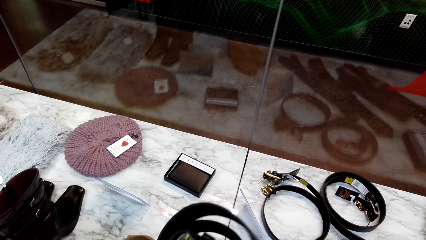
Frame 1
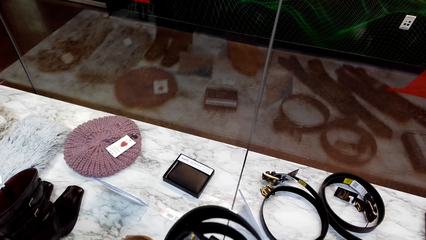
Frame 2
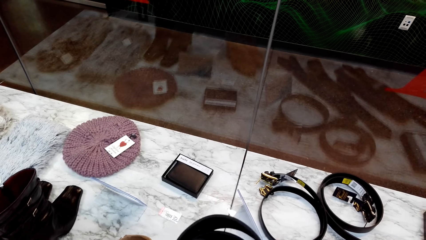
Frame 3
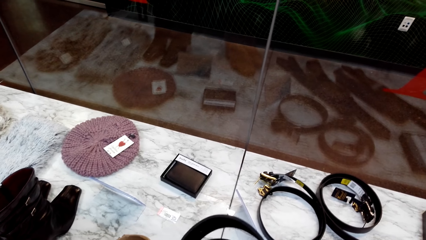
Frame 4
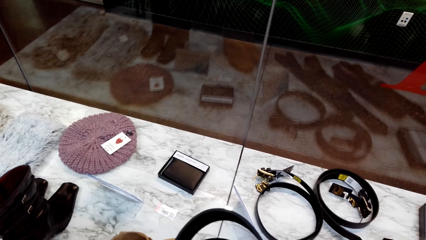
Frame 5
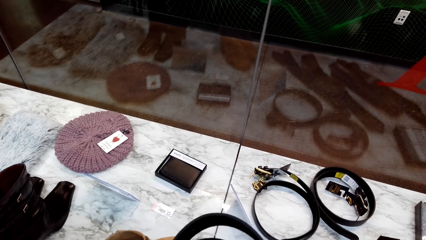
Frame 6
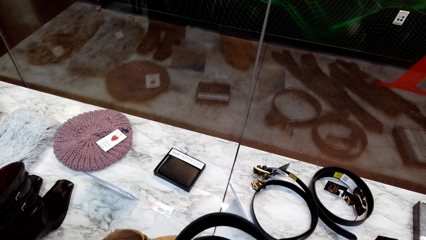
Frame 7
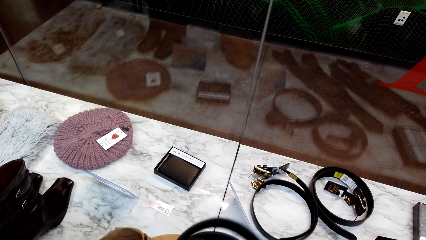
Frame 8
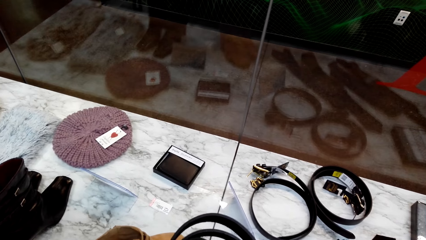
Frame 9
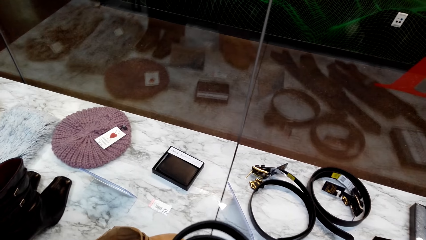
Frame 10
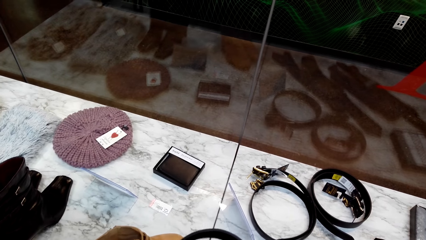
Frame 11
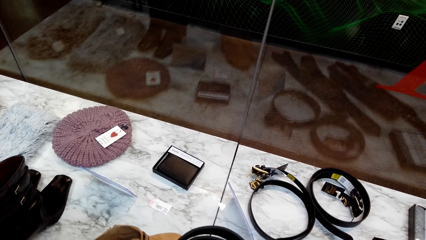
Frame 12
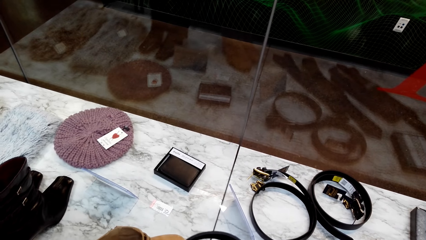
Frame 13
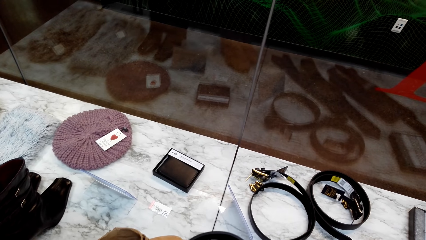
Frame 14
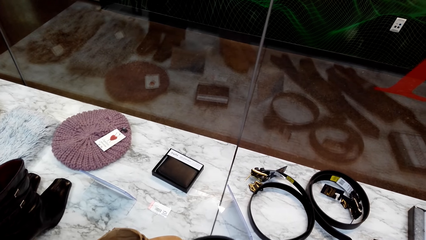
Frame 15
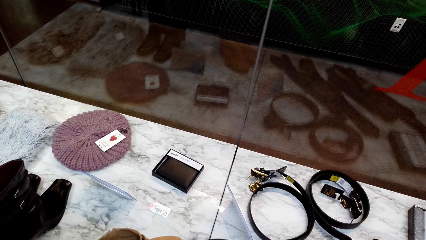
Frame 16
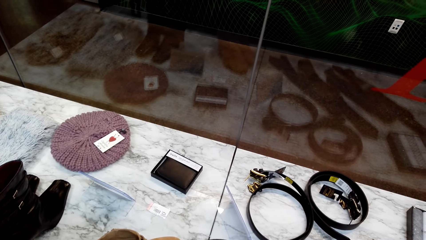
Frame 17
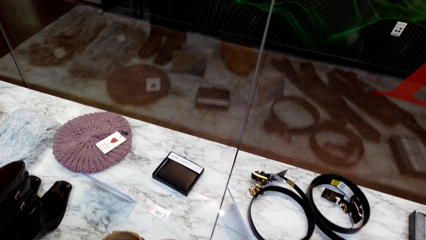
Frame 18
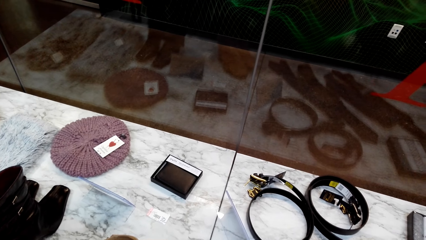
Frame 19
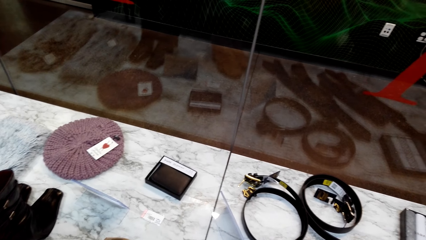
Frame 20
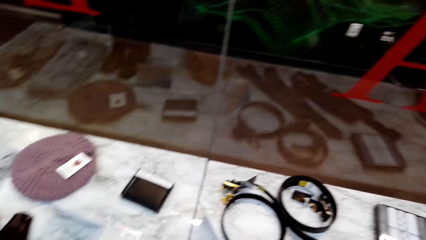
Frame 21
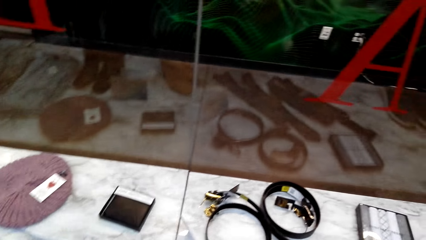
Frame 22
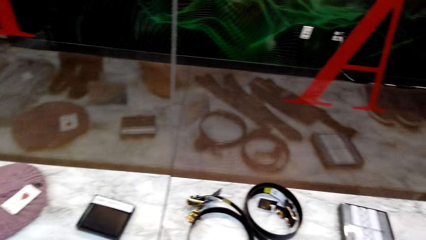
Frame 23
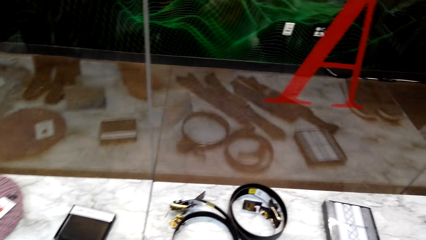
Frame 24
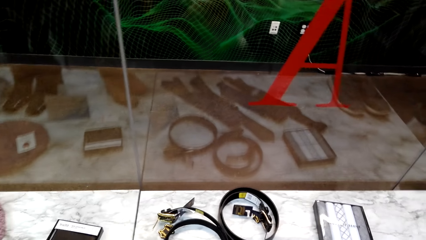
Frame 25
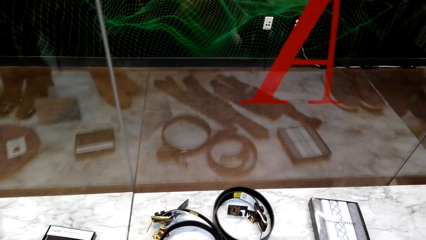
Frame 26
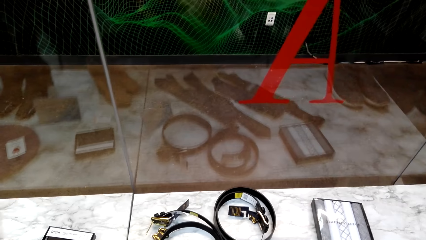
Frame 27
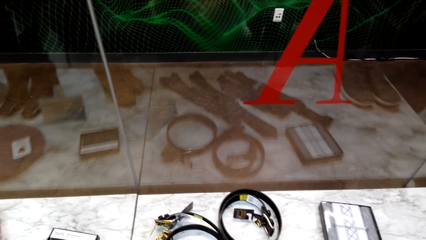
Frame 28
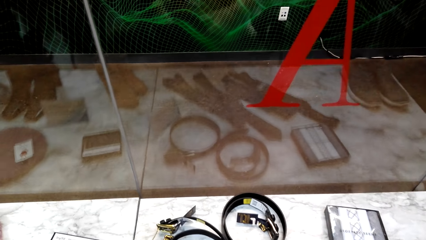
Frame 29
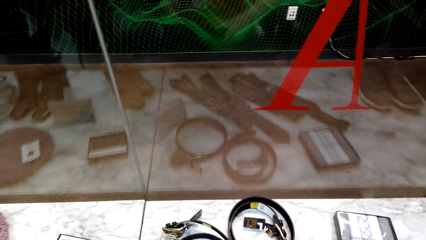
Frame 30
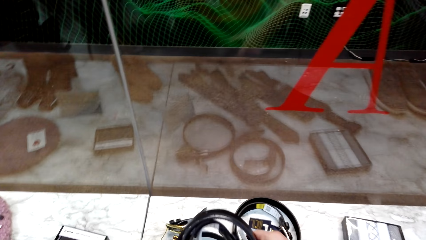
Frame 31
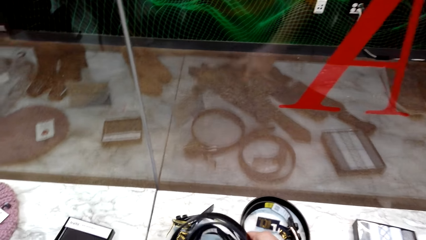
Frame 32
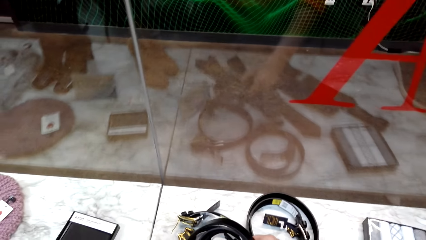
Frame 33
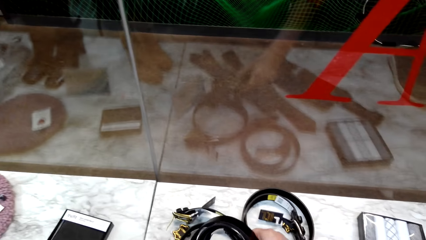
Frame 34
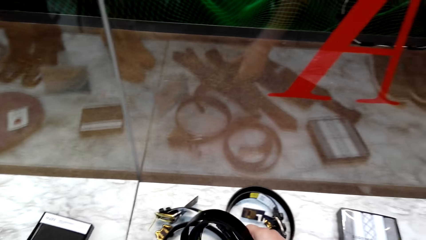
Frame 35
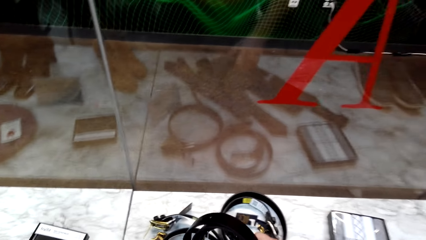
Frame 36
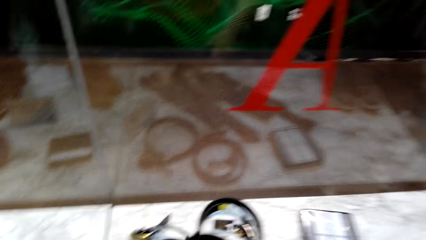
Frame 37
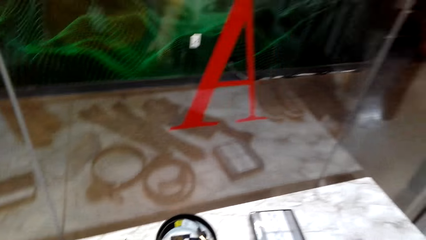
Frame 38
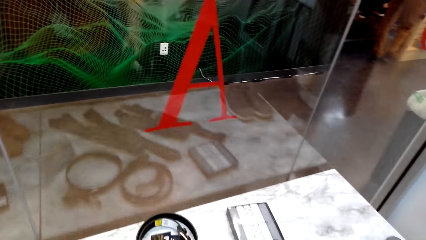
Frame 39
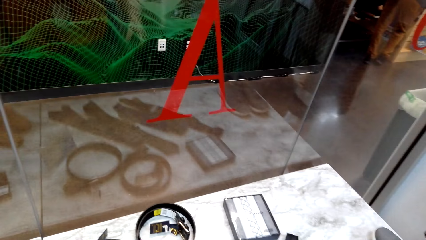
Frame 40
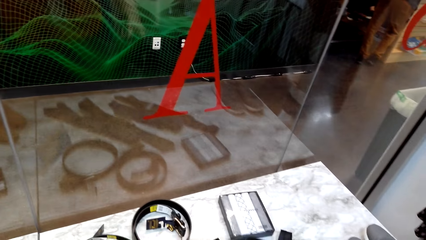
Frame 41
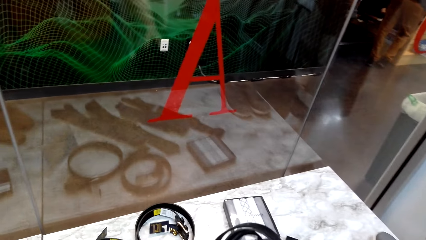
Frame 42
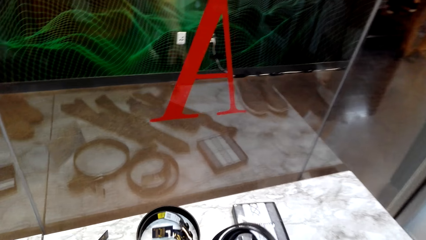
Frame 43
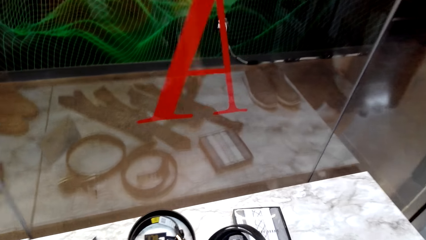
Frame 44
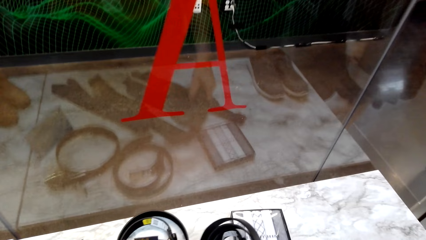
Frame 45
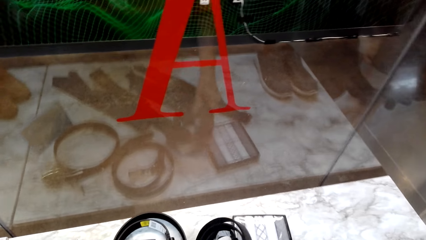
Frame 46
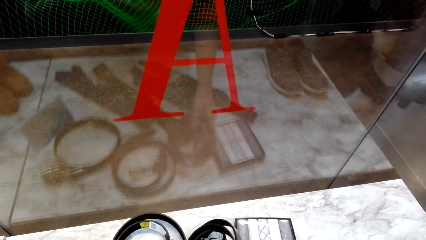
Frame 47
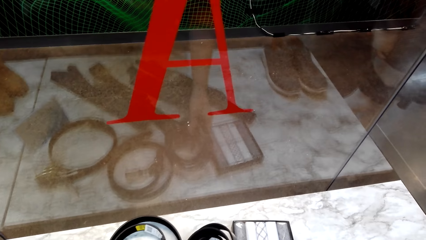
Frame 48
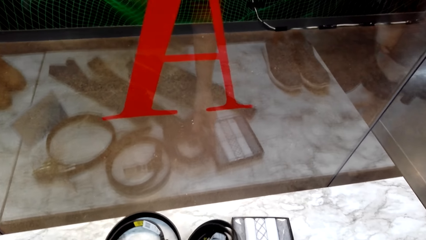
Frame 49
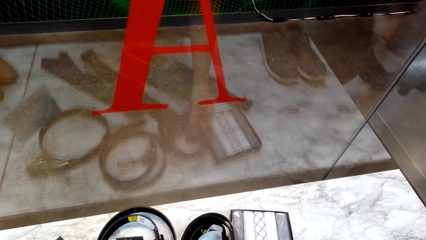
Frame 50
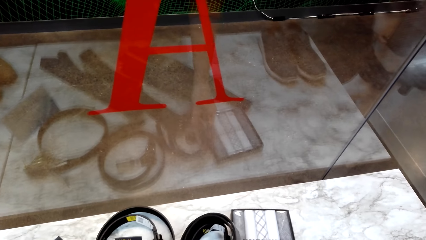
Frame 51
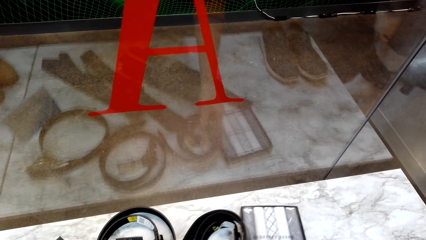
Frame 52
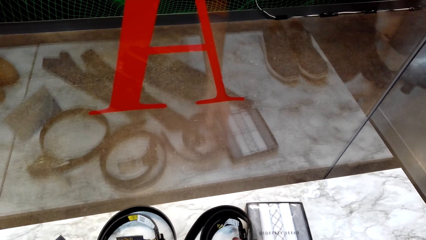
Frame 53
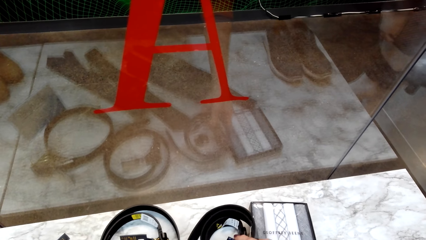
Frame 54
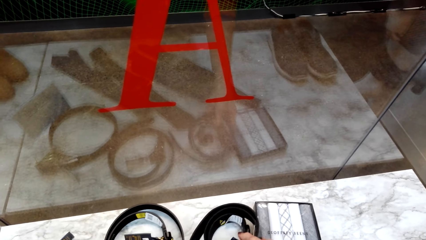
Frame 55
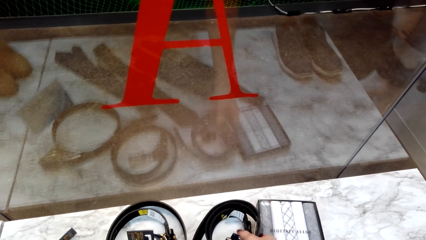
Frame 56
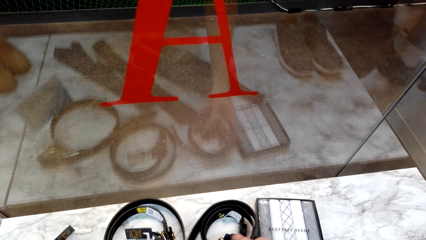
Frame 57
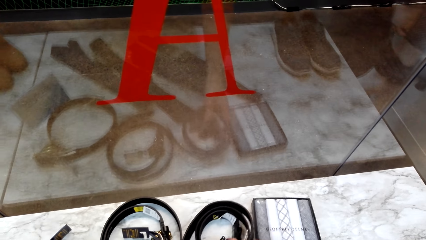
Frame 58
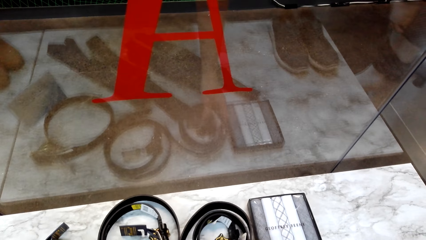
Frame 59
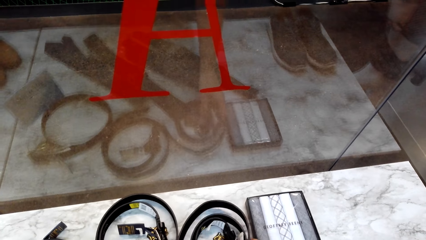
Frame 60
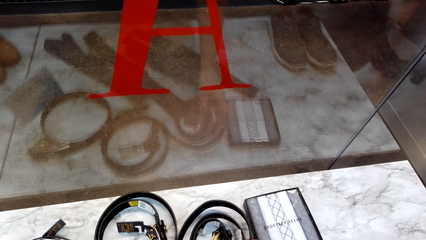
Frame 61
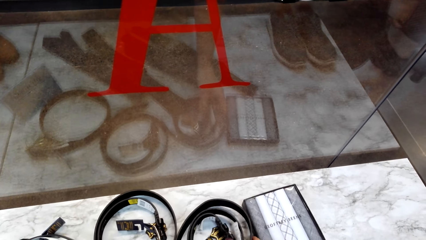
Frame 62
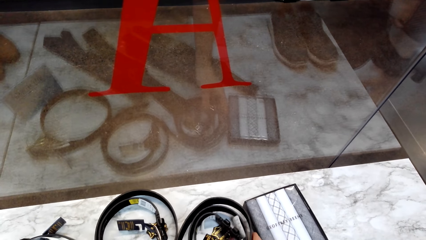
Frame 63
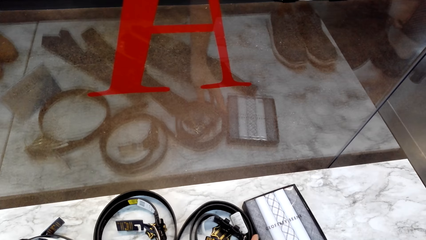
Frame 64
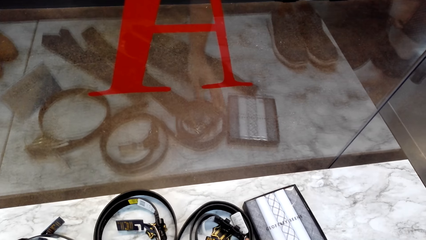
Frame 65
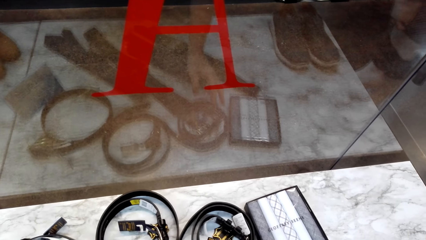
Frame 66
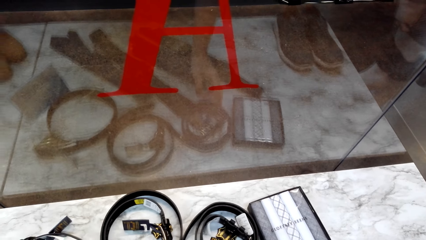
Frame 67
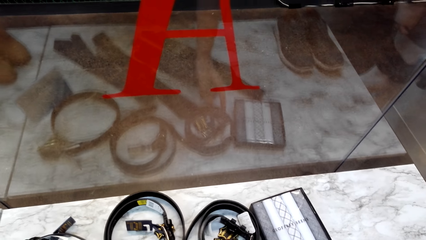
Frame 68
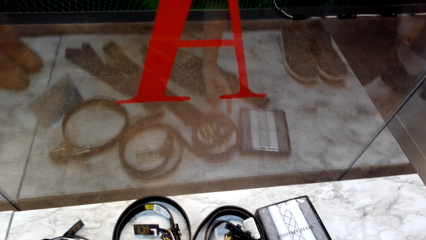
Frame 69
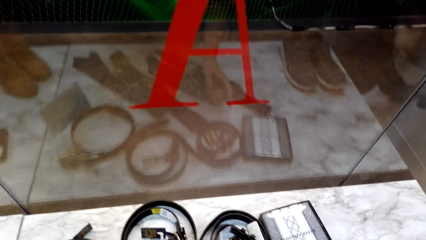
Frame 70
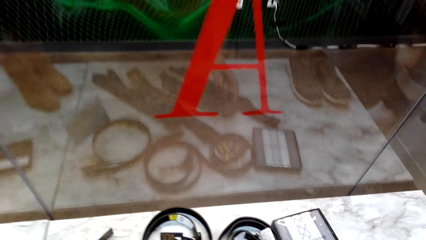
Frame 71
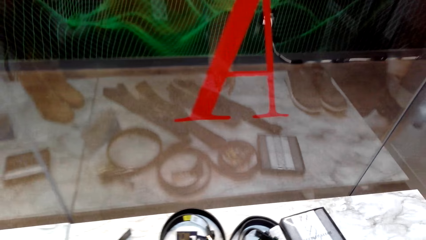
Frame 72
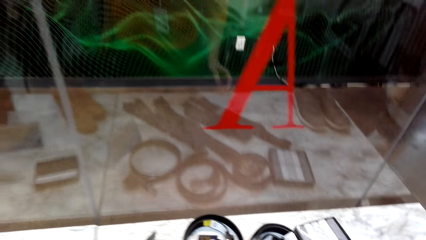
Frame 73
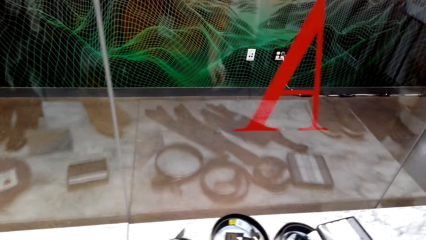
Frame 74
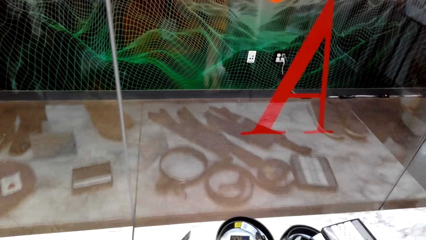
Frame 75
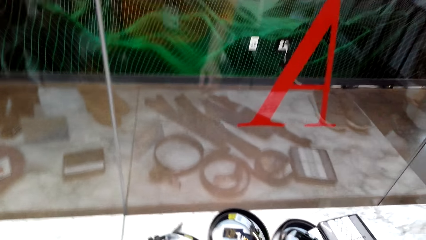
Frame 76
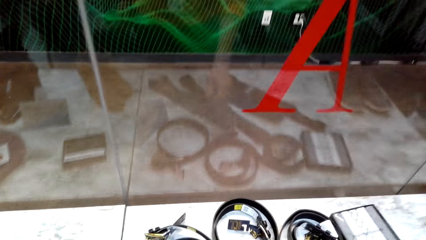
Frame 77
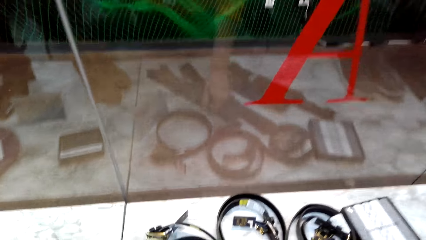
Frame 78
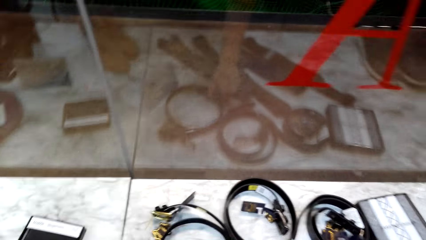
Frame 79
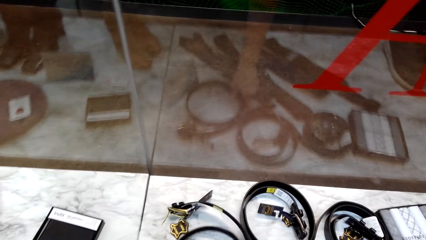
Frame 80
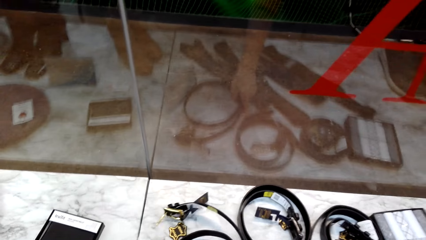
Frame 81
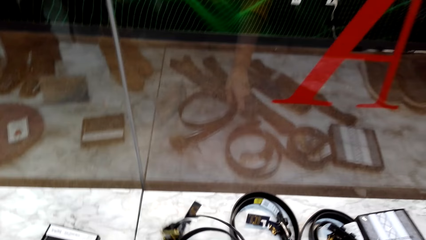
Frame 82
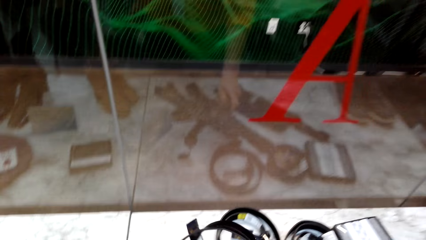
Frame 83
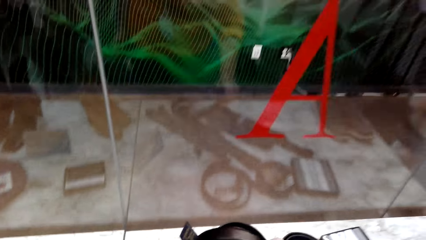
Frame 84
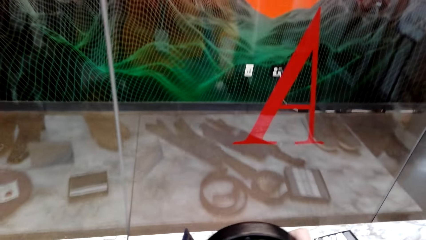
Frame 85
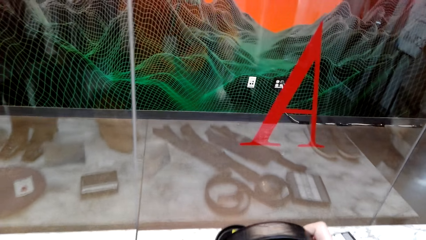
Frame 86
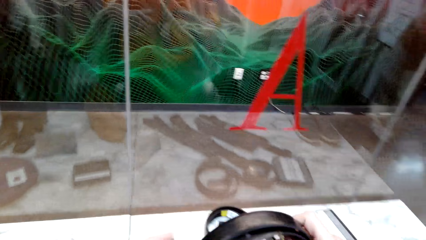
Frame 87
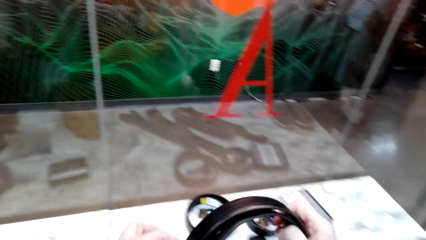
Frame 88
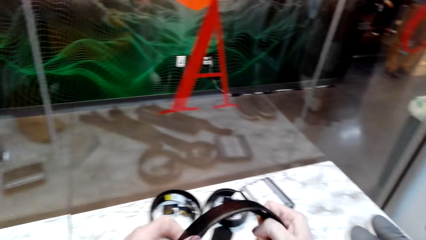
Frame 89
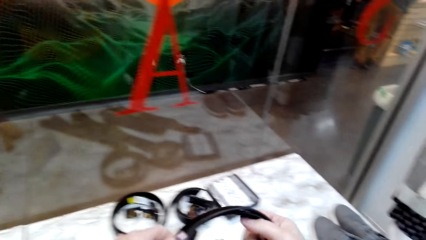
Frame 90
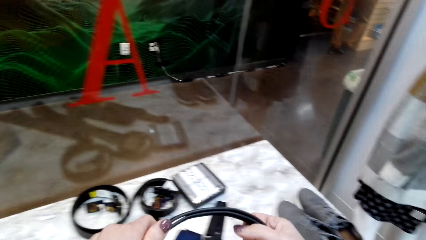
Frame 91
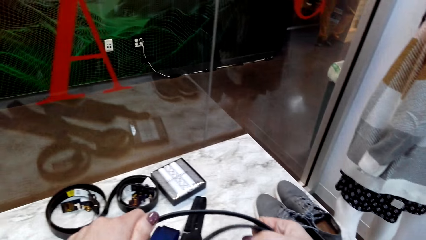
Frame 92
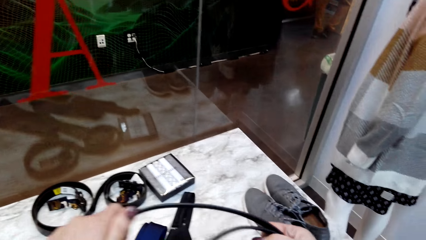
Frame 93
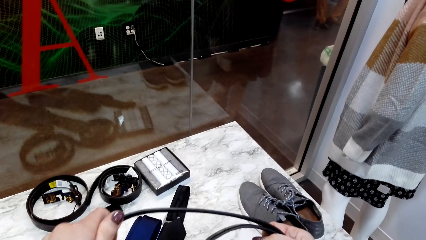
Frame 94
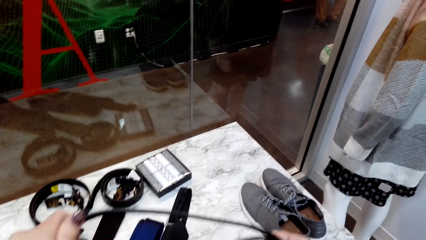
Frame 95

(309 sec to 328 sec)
The camera wearer drops the belt on the table. They push something. They pick the belt from the table.
